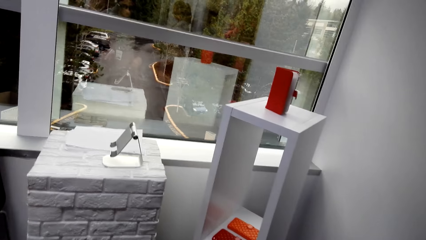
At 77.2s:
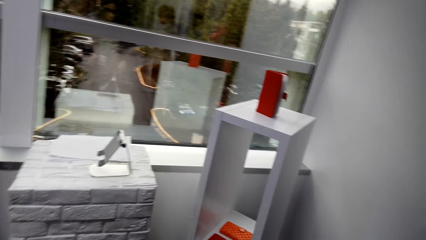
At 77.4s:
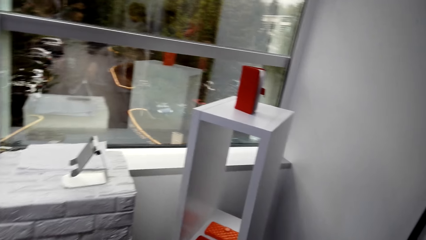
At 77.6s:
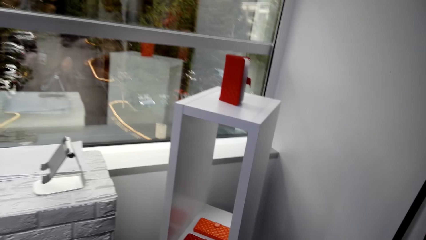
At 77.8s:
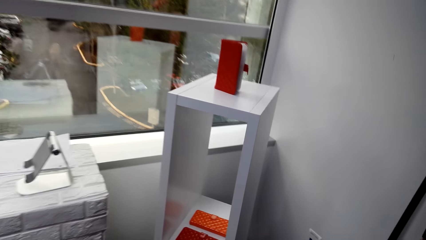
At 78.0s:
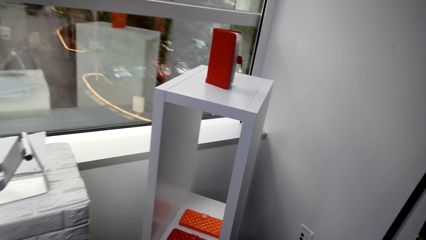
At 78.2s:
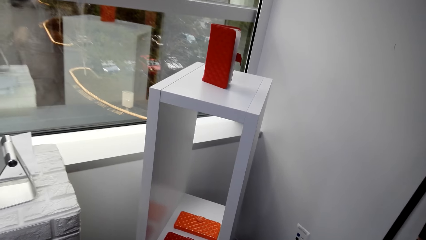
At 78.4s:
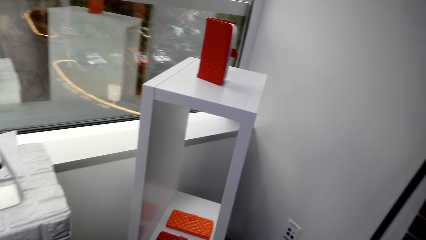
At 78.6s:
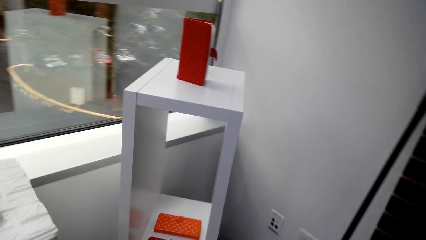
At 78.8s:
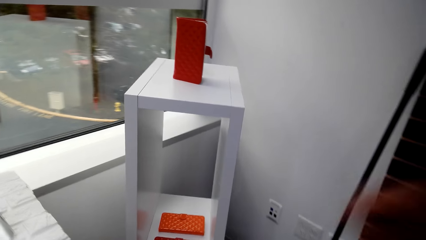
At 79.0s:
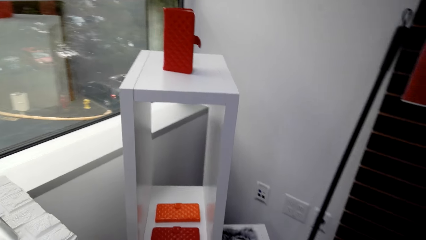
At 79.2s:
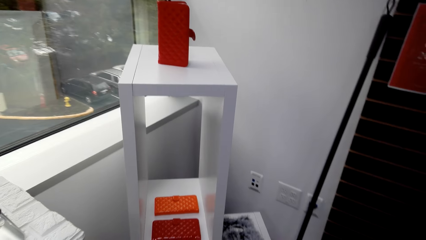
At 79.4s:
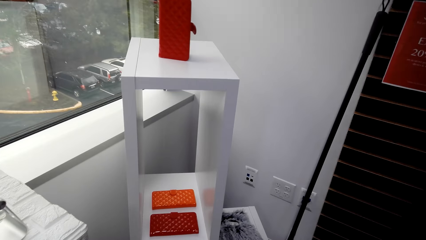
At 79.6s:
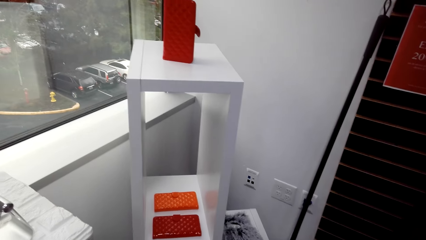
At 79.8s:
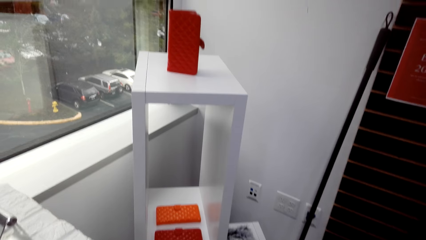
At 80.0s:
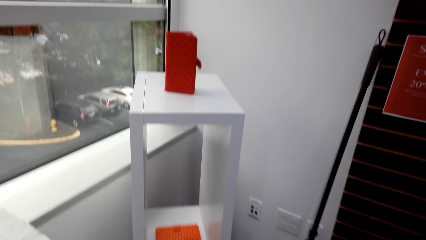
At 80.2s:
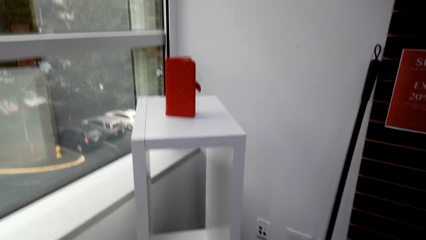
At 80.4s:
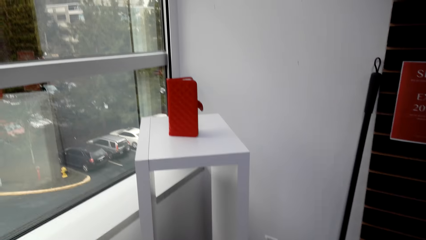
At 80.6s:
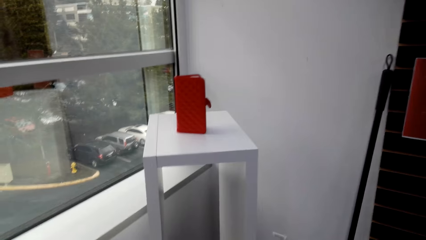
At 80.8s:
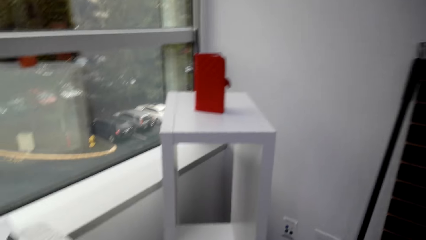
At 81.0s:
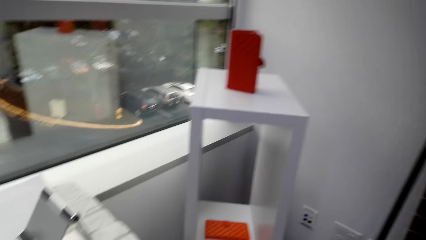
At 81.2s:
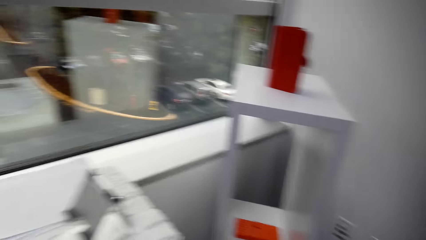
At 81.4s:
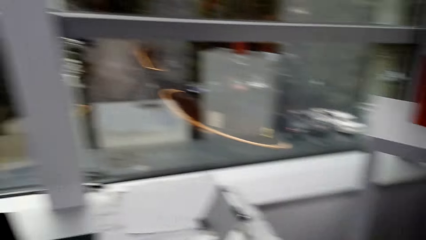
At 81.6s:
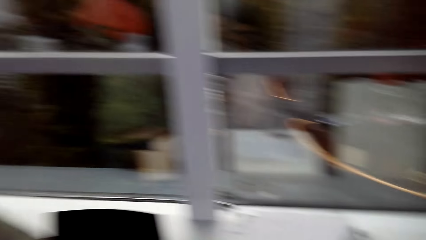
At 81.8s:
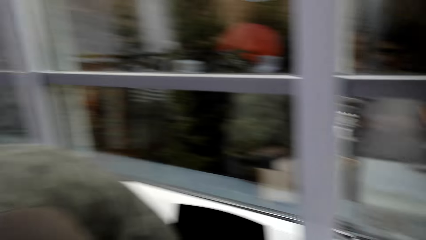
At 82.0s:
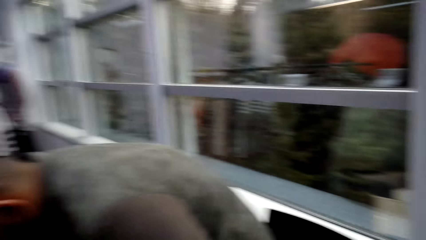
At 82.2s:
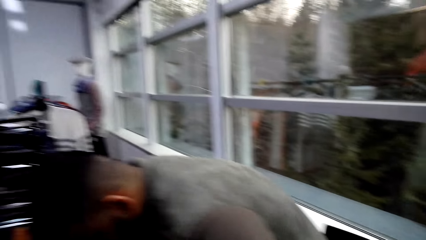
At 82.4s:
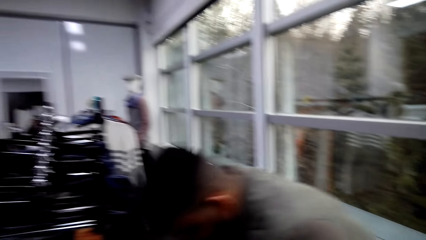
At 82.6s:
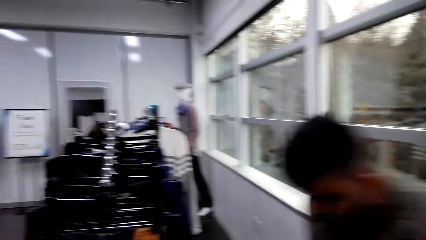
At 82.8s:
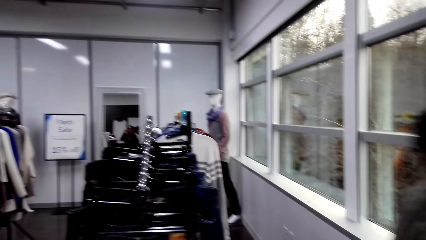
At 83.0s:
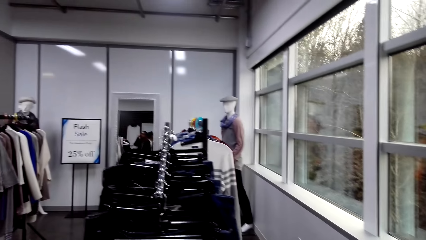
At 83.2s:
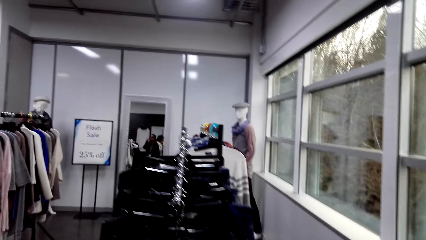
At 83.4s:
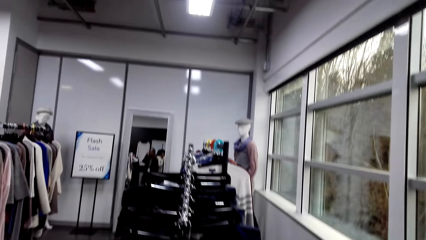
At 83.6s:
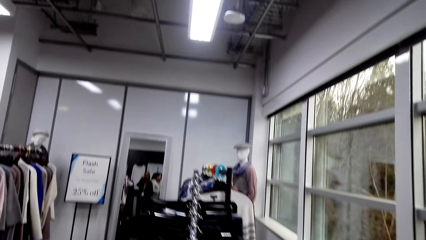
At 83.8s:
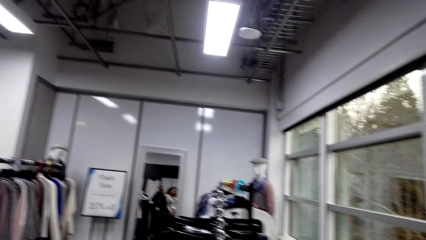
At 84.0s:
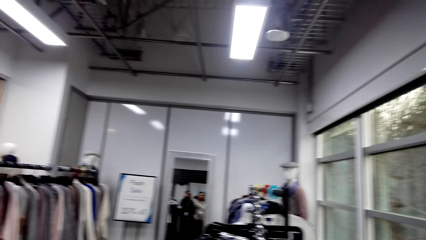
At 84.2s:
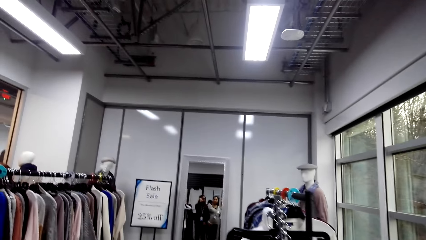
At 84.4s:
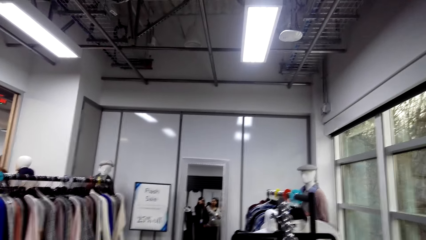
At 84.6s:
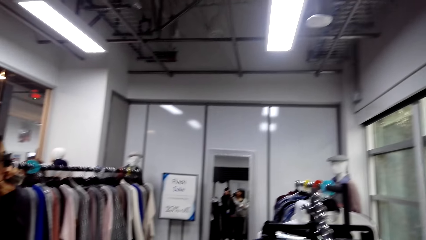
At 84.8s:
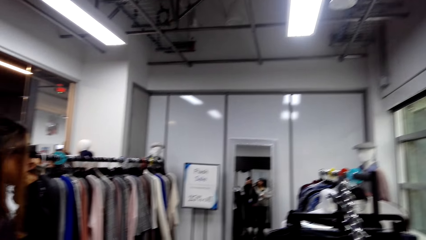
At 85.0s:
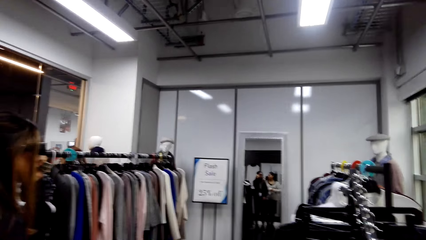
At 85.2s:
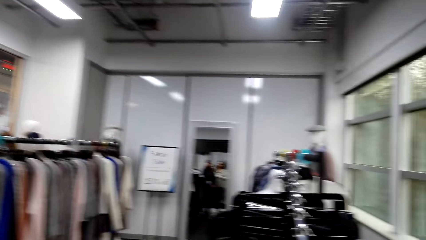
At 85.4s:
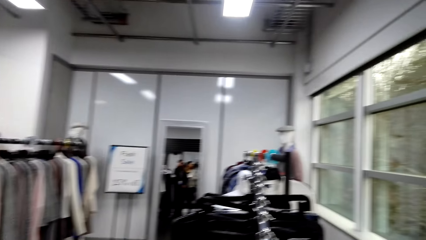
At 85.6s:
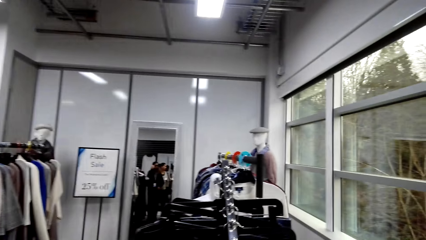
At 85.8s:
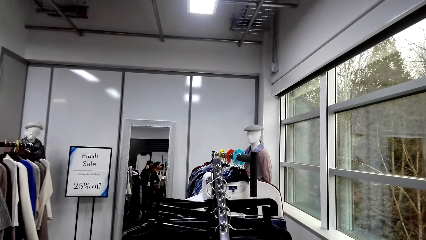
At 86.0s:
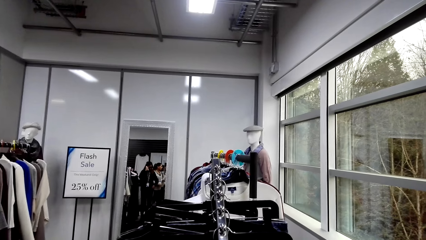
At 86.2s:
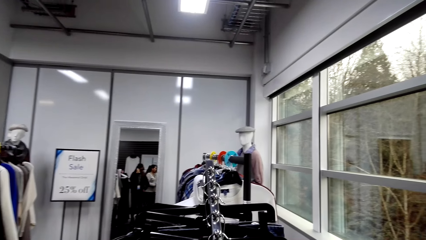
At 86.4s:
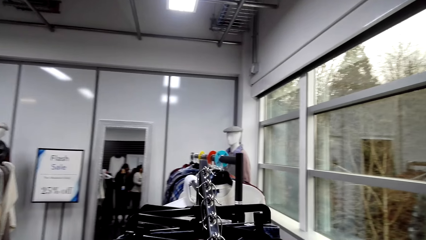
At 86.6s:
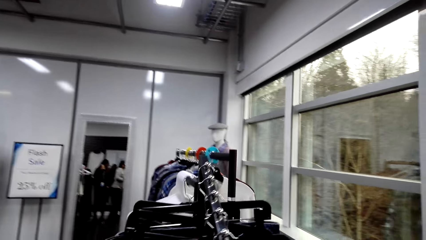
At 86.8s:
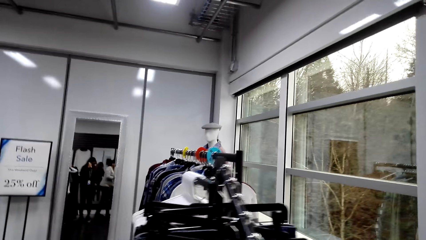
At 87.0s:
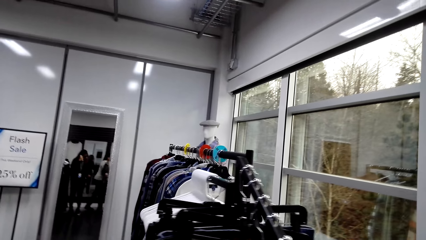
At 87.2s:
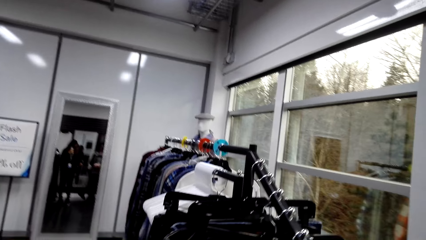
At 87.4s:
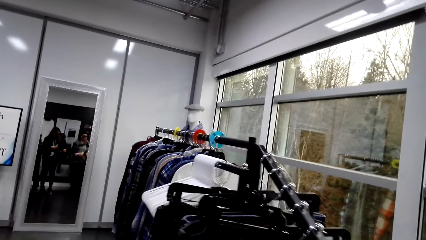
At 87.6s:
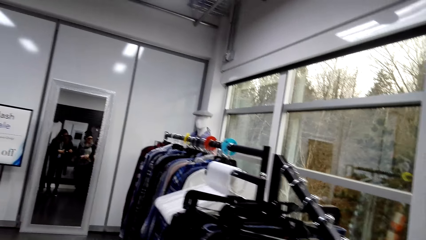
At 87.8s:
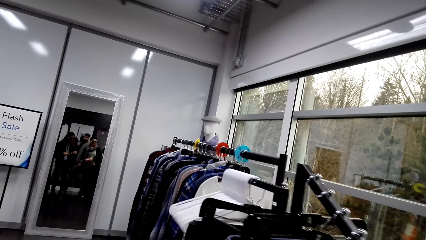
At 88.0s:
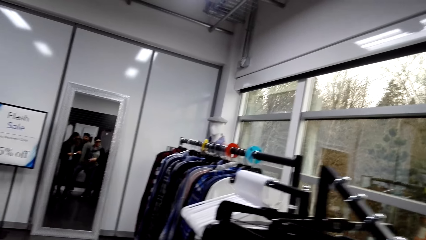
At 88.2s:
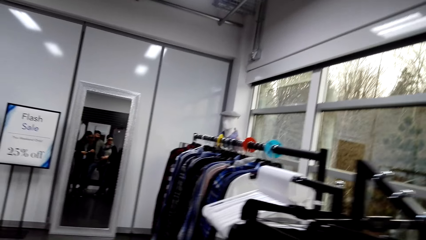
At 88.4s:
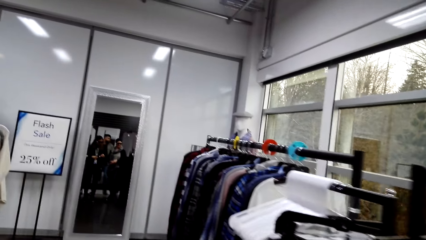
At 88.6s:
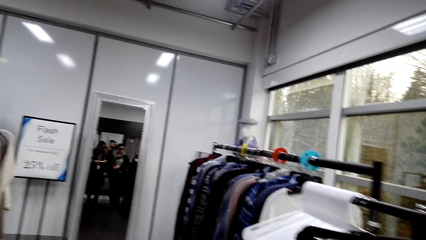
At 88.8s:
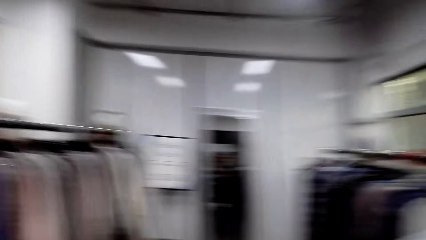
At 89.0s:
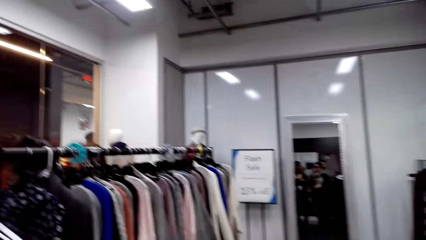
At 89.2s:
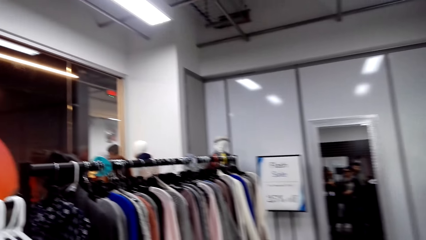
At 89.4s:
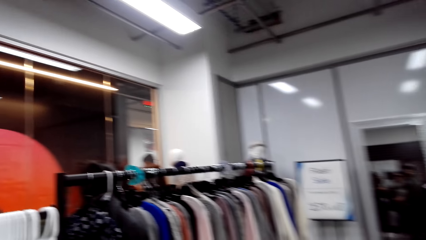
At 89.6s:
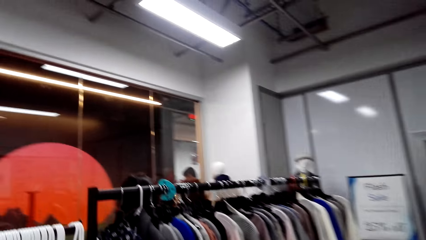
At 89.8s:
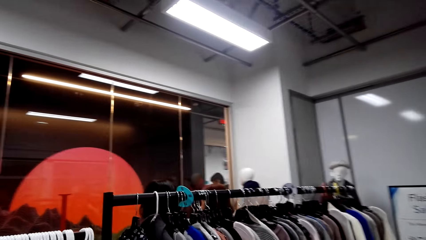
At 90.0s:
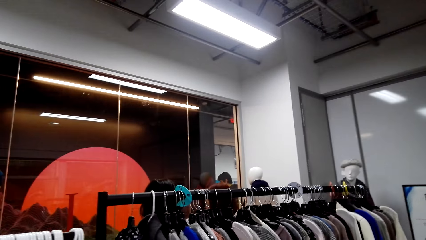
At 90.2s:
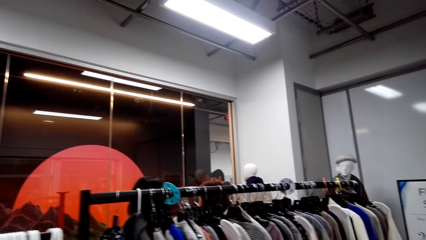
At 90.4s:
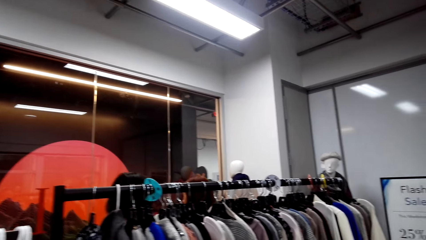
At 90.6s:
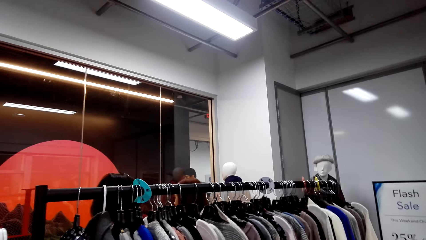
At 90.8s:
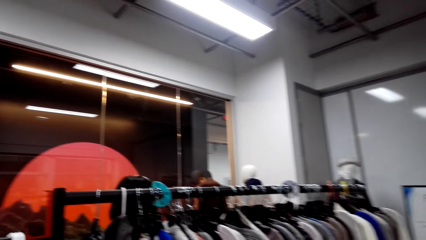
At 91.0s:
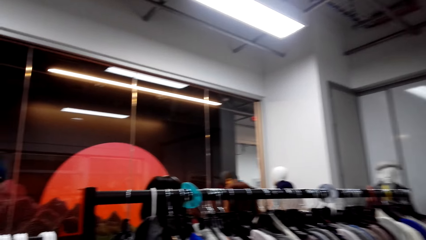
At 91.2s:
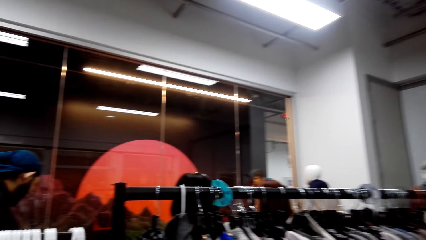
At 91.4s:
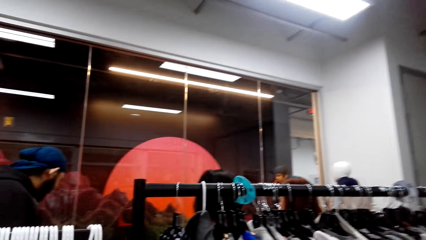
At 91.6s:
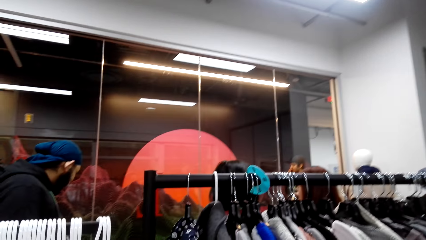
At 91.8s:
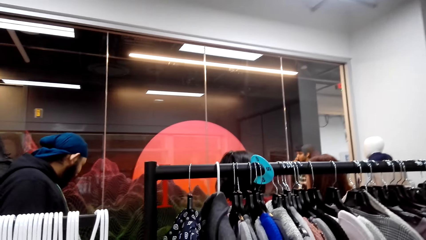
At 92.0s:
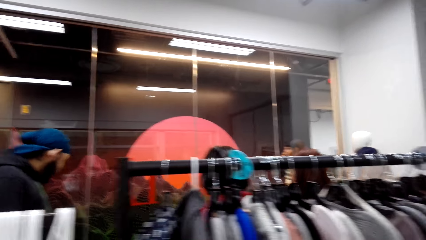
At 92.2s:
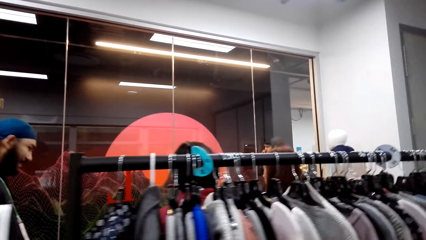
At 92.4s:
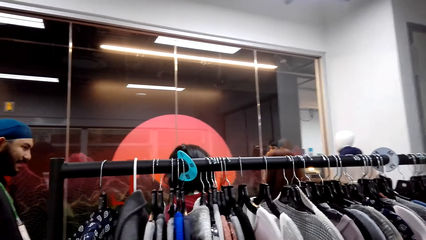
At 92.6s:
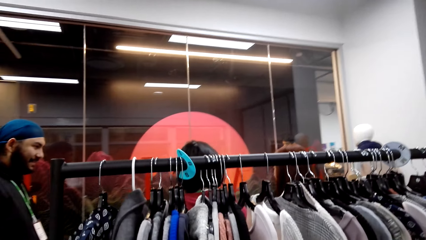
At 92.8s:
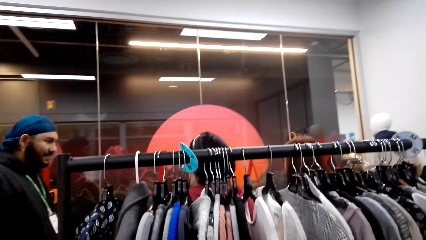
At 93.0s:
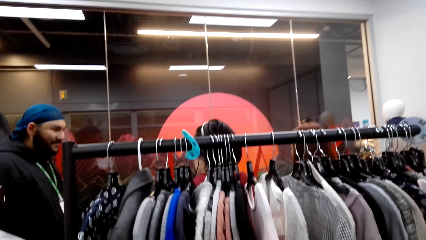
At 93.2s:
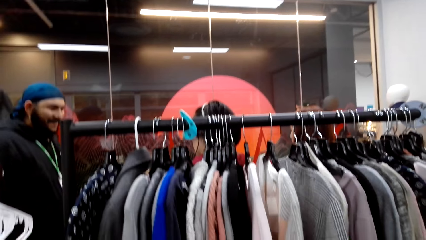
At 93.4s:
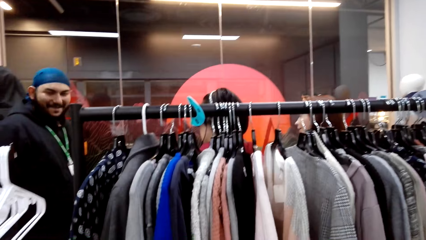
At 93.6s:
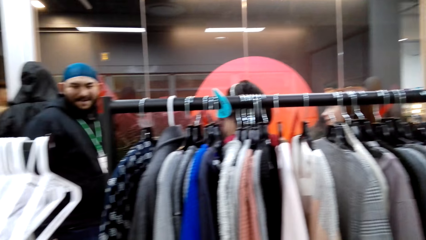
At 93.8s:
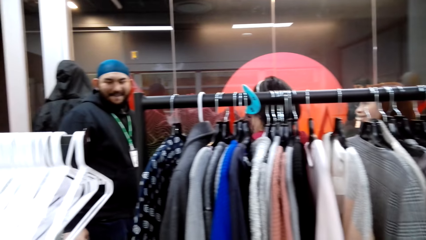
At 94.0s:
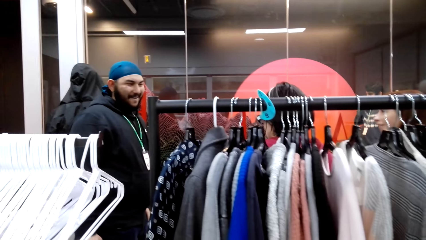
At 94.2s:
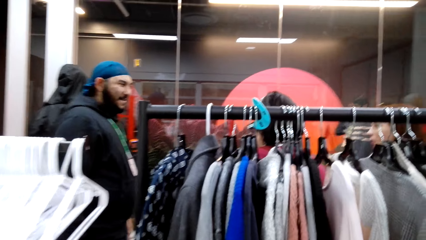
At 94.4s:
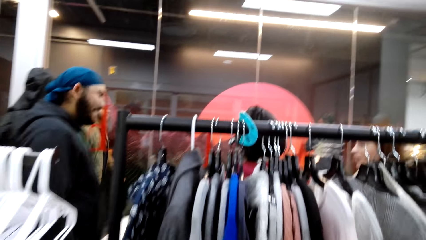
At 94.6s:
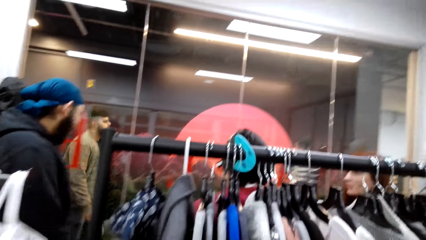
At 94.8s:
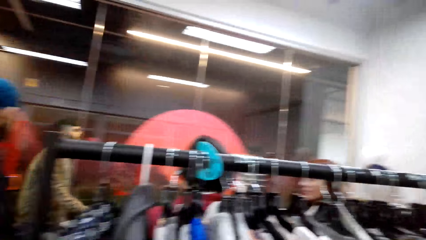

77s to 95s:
The camera wearer walks around the store.
